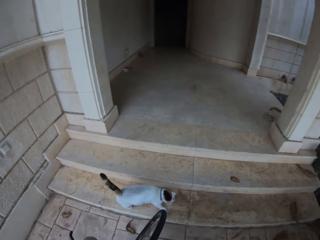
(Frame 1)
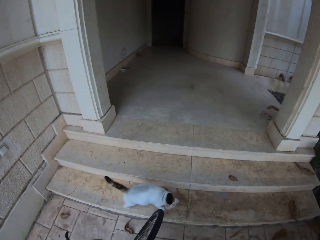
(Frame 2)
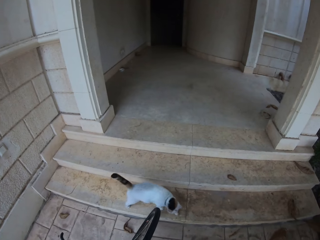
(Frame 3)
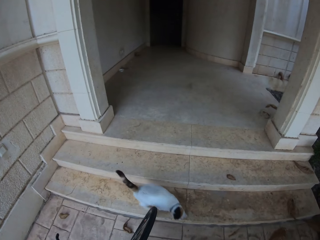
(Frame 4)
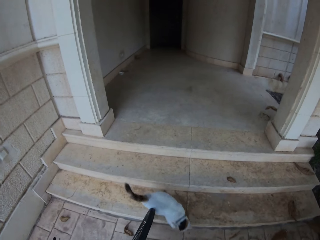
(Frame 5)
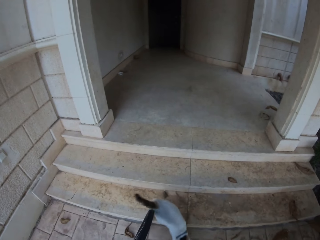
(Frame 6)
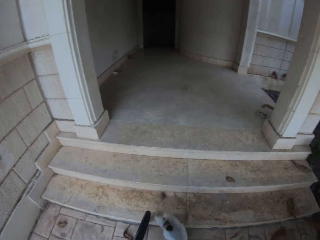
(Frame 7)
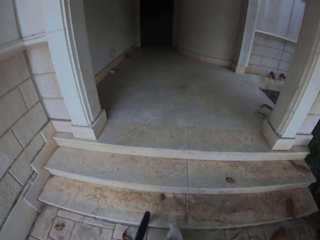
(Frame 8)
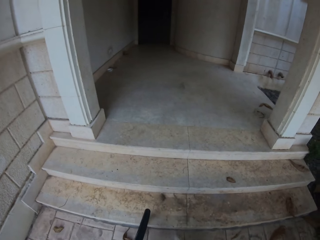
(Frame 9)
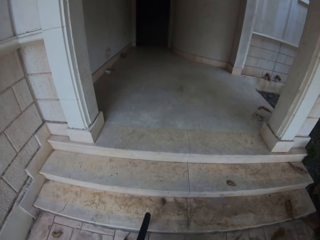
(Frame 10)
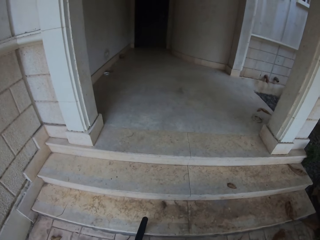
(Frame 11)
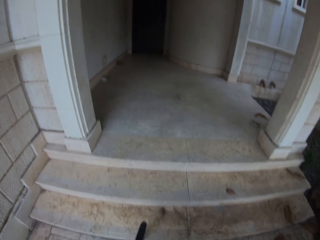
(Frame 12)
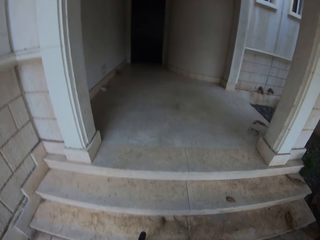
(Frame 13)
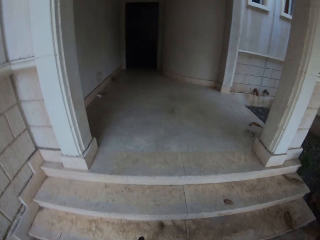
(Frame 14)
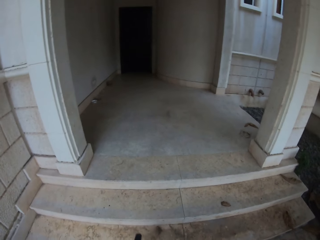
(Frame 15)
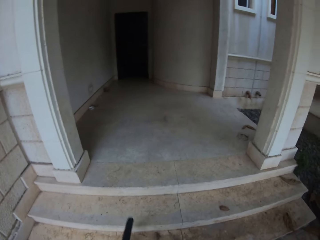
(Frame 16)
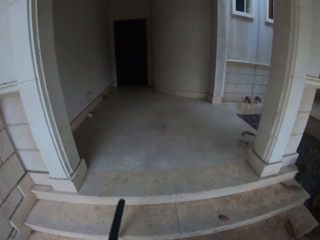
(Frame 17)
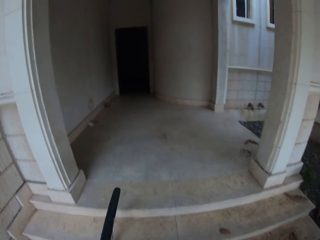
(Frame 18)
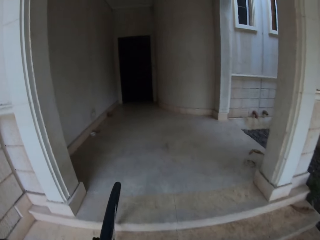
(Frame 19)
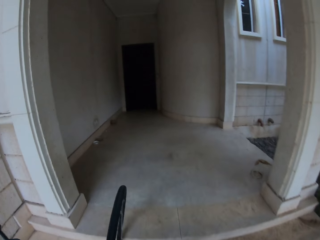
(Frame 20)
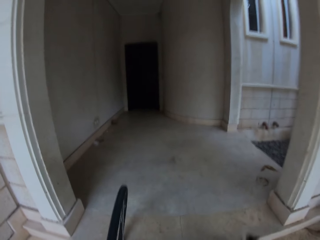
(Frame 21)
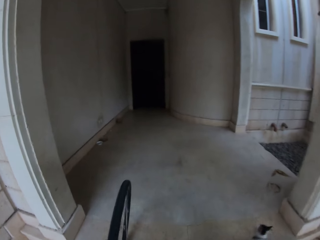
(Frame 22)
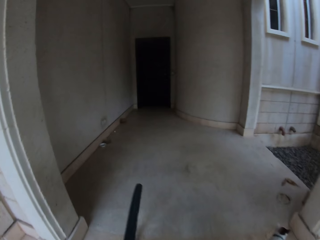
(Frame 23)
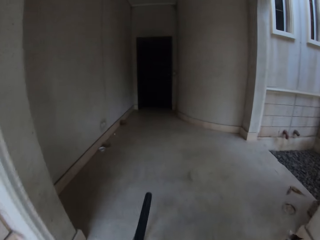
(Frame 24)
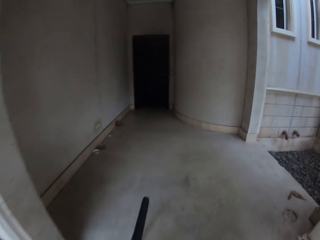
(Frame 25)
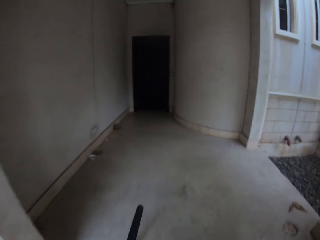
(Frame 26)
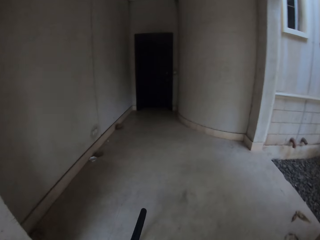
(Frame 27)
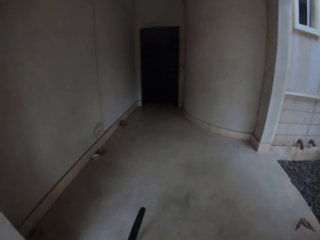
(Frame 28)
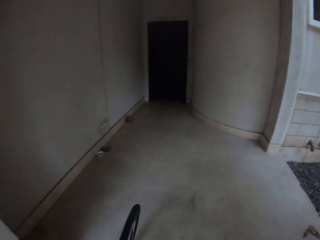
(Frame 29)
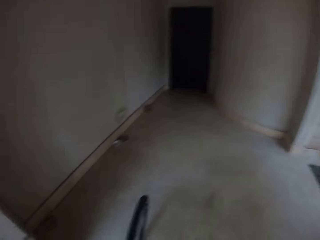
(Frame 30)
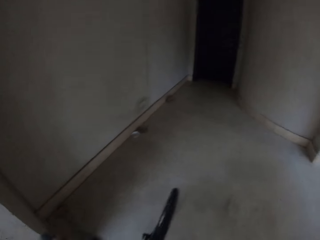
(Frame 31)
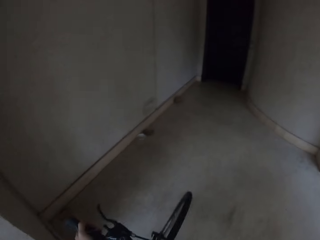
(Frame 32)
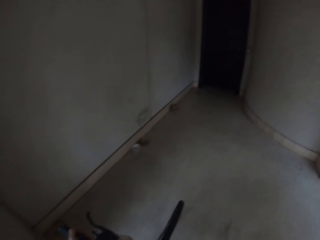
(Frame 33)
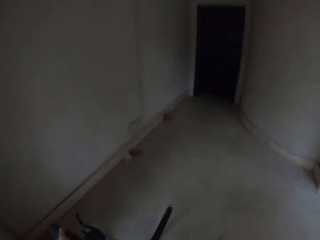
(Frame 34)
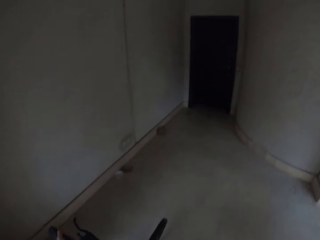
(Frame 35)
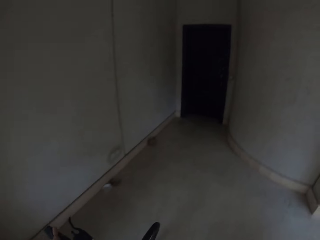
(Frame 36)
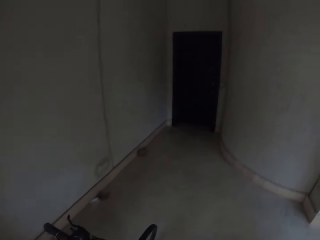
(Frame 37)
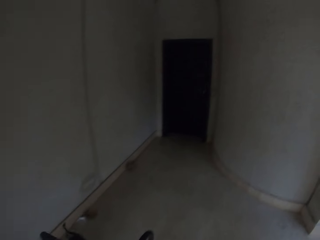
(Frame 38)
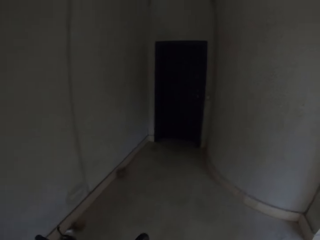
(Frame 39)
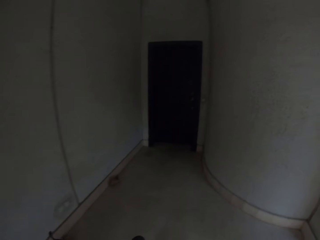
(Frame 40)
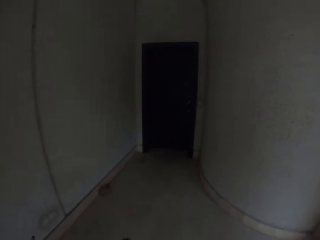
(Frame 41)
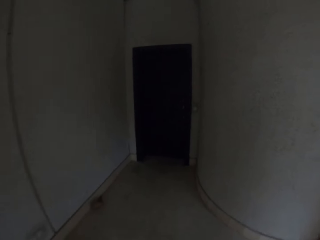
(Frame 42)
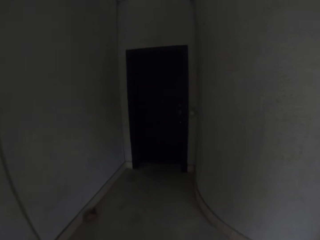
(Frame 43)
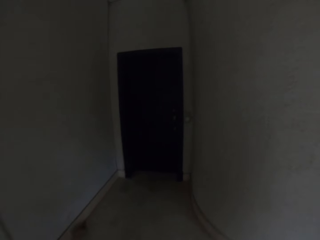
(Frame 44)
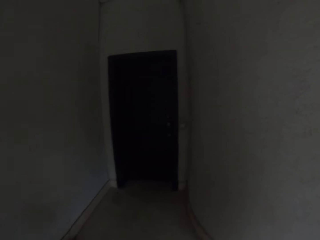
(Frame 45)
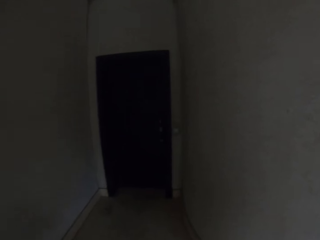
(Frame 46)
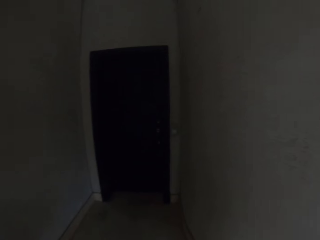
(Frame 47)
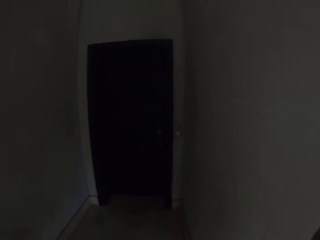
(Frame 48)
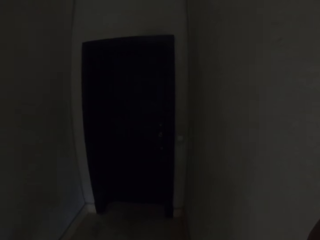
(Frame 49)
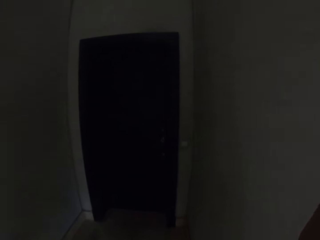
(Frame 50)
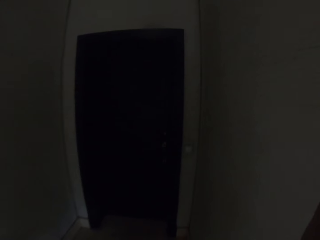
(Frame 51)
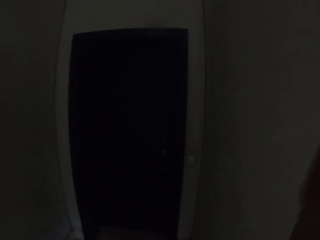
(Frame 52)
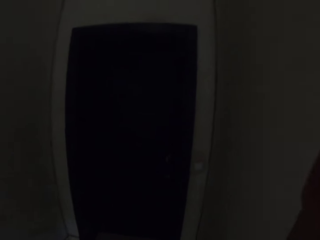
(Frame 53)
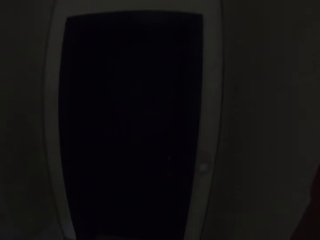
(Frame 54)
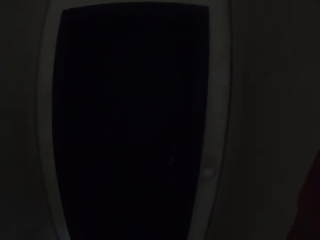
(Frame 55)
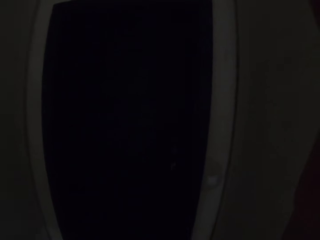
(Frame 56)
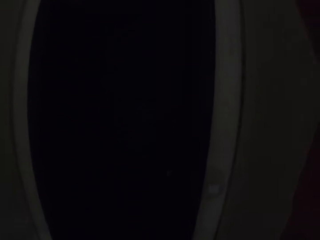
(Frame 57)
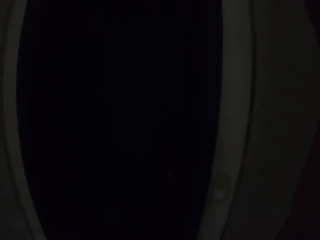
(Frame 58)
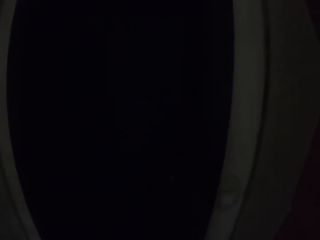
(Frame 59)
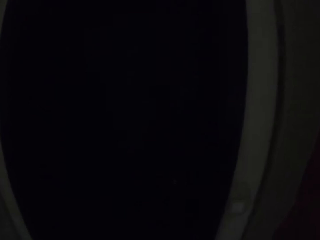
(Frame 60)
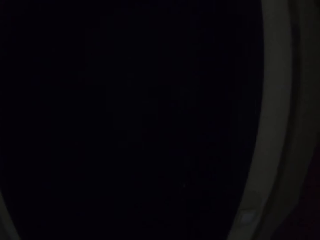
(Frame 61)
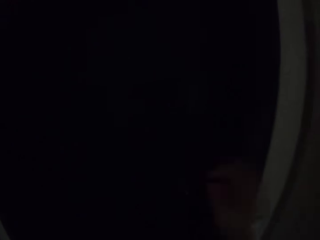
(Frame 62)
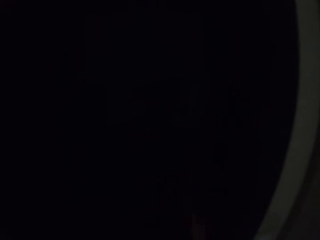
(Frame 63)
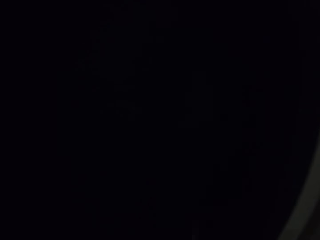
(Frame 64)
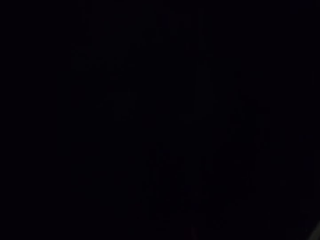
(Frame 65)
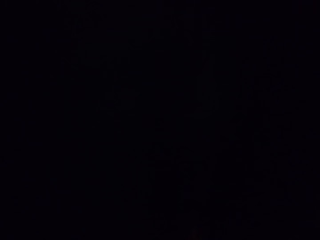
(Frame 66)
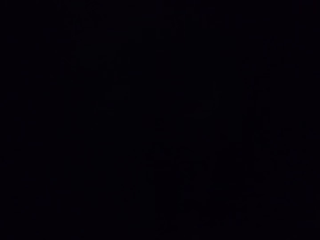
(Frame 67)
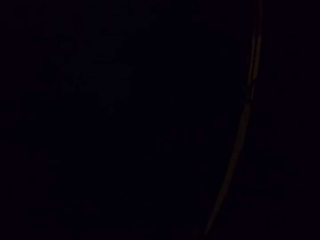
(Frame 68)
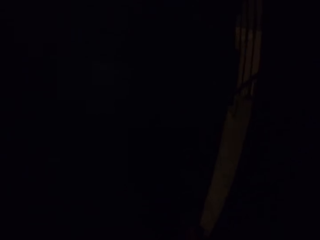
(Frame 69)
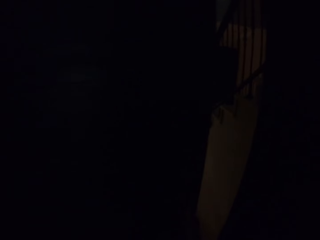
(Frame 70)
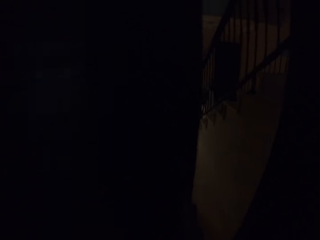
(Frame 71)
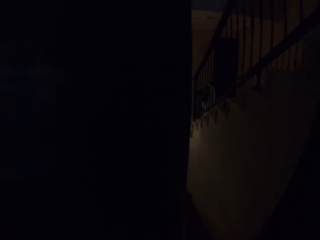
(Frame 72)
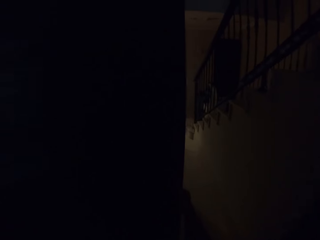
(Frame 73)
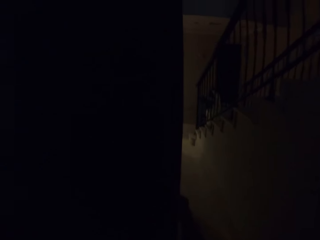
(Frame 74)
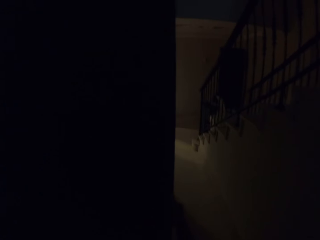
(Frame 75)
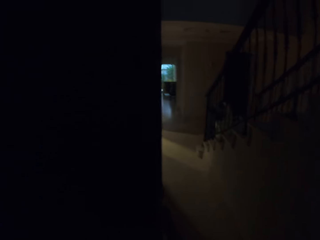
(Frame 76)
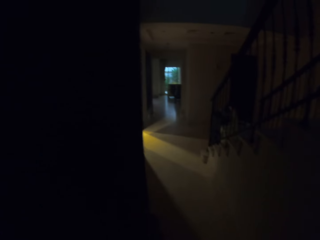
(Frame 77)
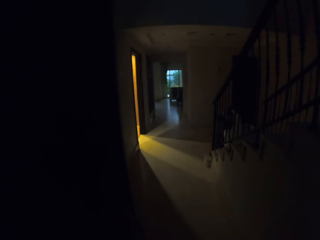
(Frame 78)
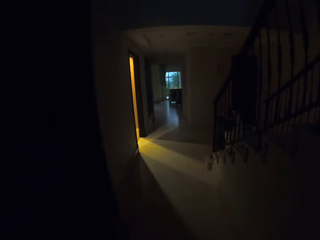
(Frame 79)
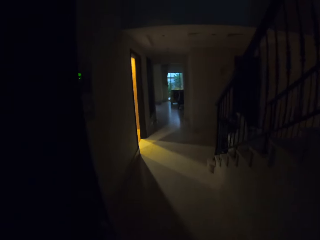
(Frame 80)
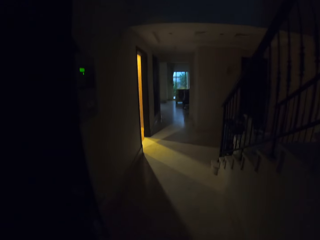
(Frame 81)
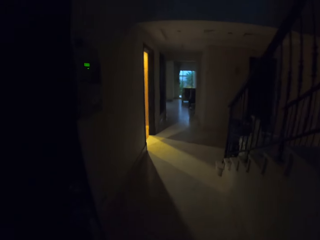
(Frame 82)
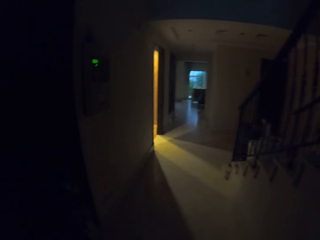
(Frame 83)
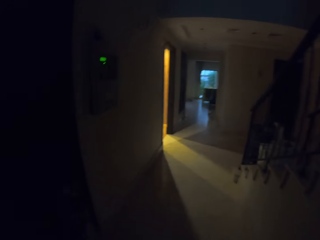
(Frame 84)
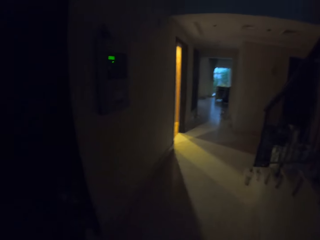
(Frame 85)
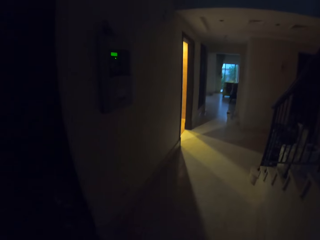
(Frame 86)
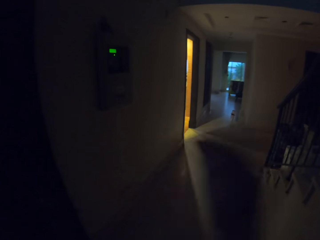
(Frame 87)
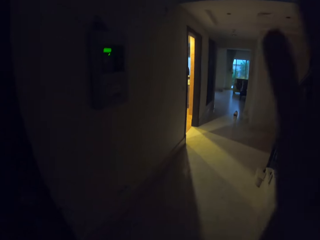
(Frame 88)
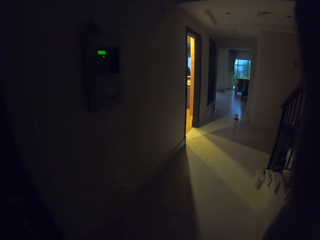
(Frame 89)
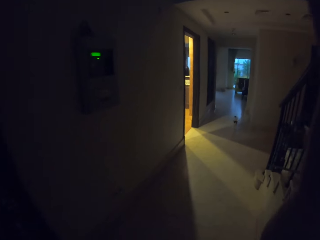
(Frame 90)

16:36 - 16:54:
The camera wearer moves the bicycle. They enter the house. They open the door. They look around the house and move hands.
